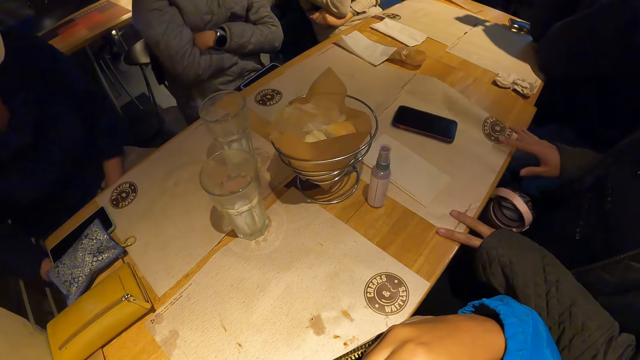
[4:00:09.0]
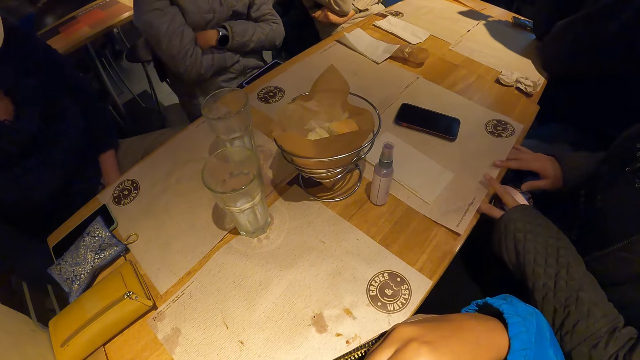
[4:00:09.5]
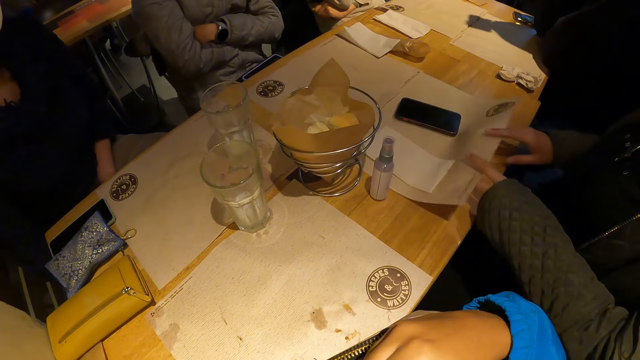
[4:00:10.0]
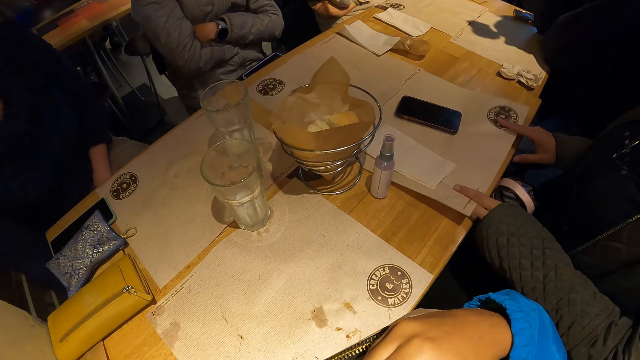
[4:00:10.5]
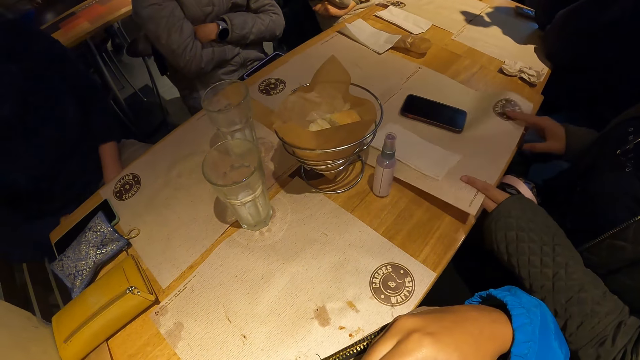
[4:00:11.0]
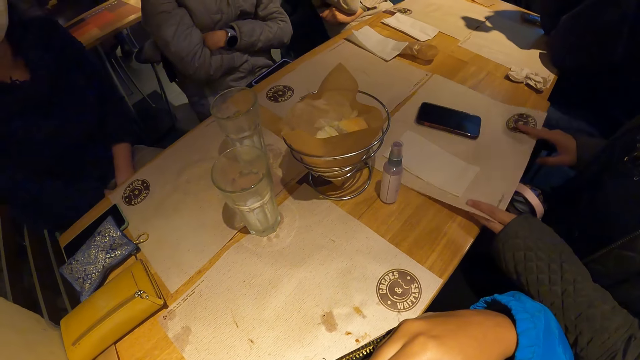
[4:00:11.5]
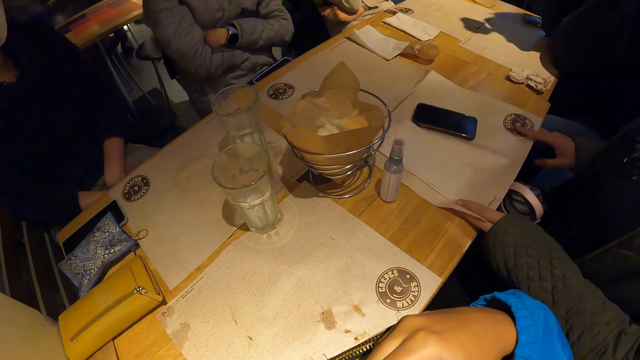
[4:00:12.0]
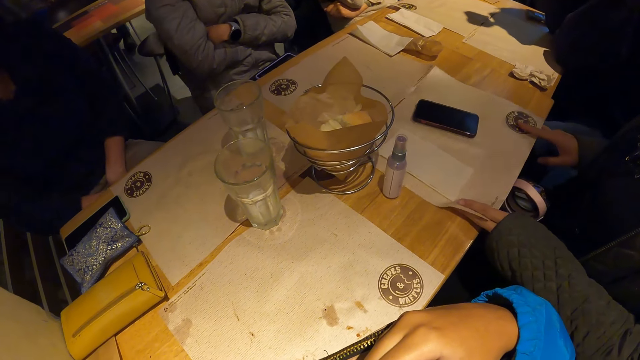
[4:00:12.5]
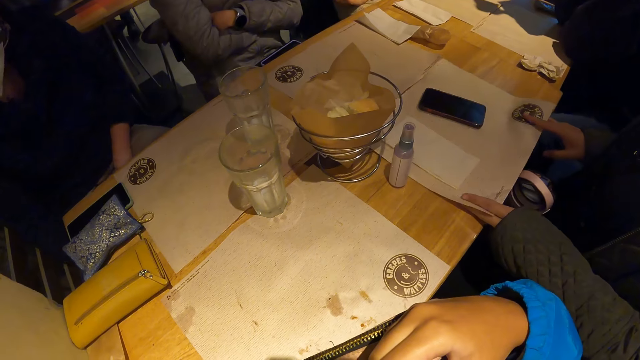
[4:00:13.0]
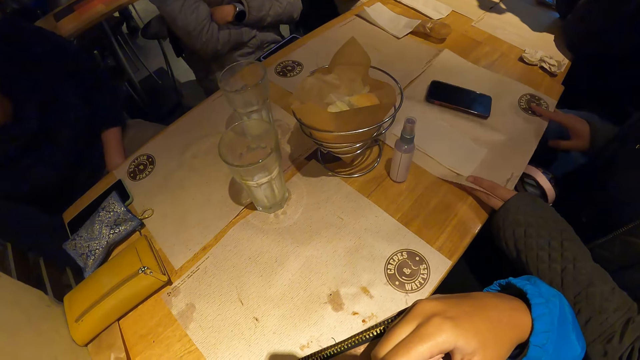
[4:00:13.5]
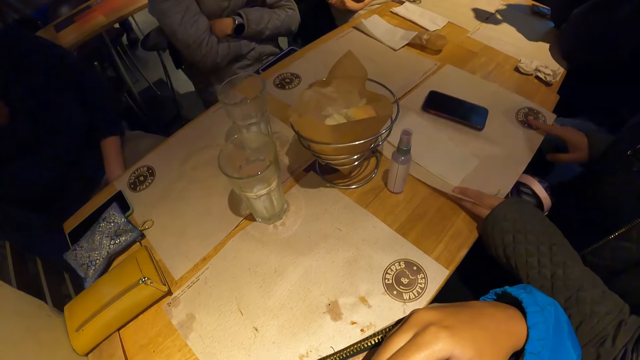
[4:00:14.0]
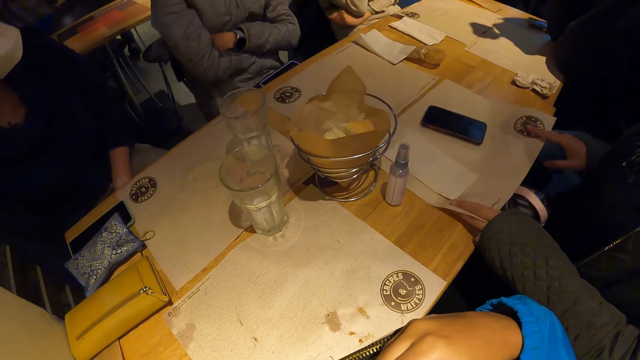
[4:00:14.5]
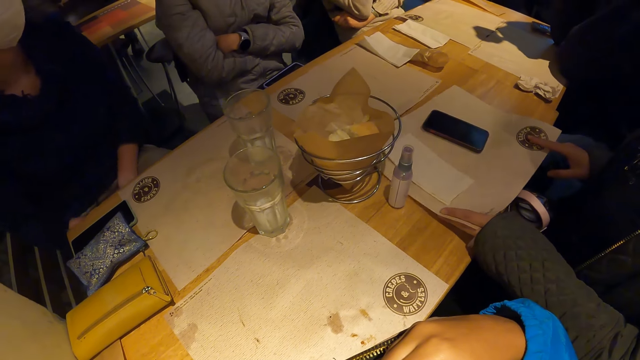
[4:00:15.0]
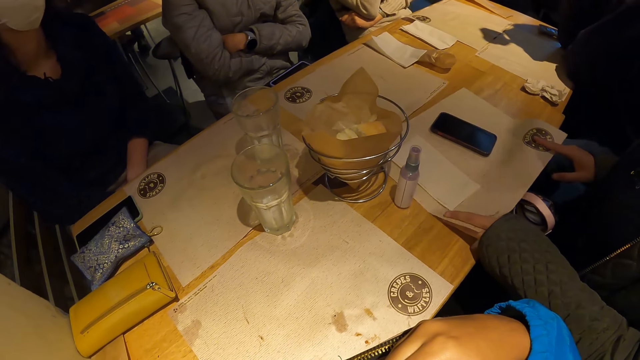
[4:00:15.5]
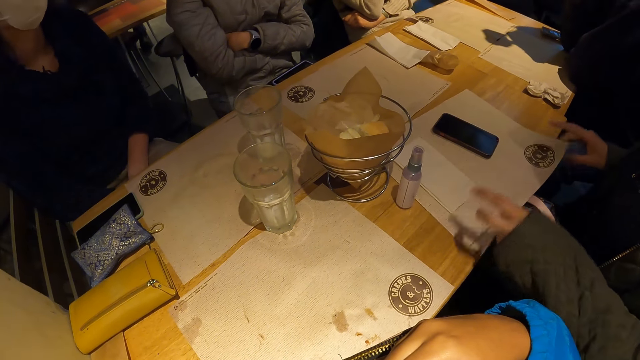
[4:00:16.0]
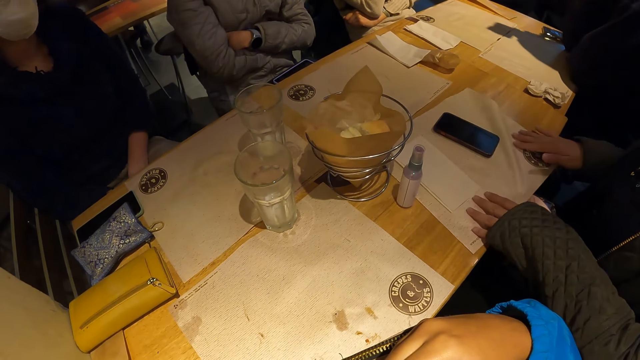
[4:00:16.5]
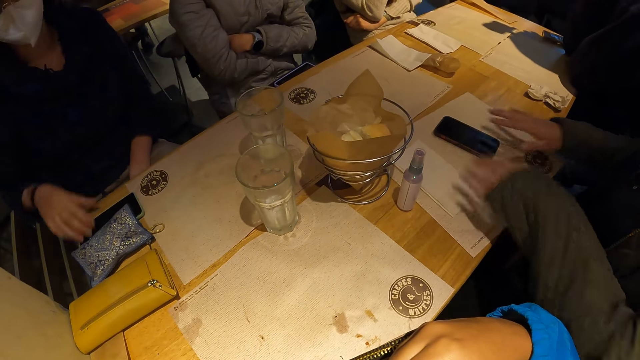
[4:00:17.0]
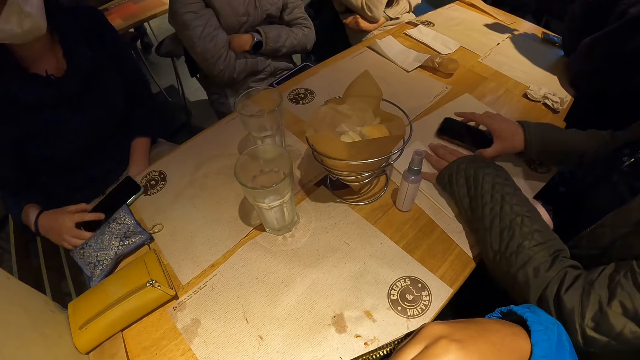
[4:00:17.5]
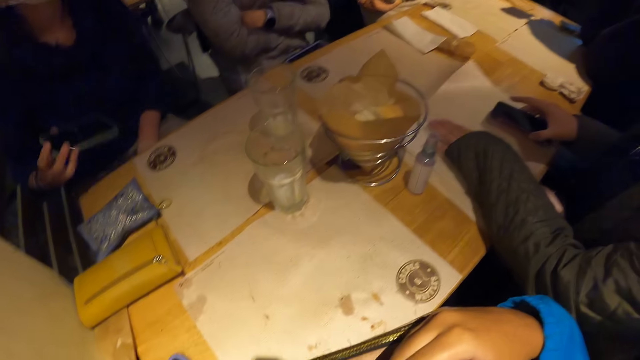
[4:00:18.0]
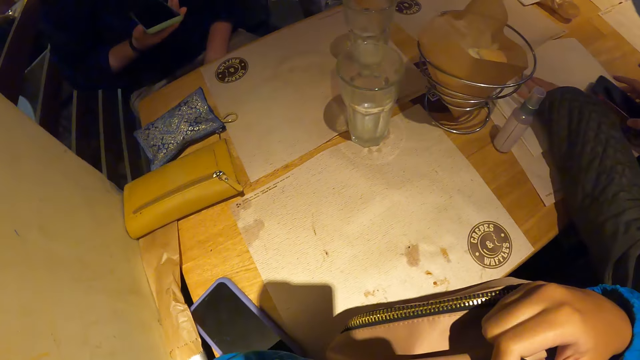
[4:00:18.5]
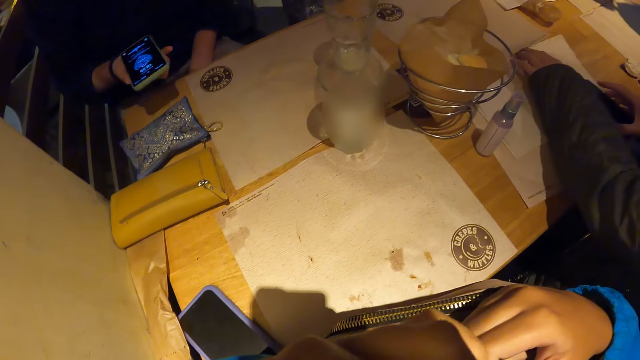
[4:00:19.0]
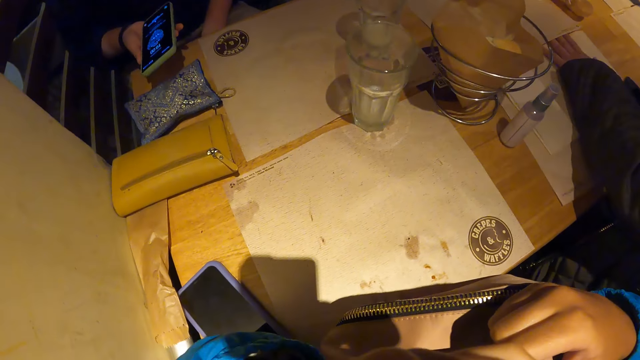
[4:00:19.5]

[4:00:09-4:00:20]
The woman moves the table mat or paper on the table with both hands and holds the paper. The woman picks up the phone on the table mat on the table with her right hand. Another woman picks up the phone on the table with her right hand. The first woman holds her phone.

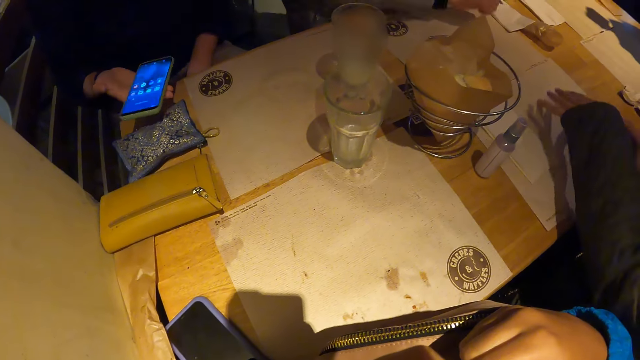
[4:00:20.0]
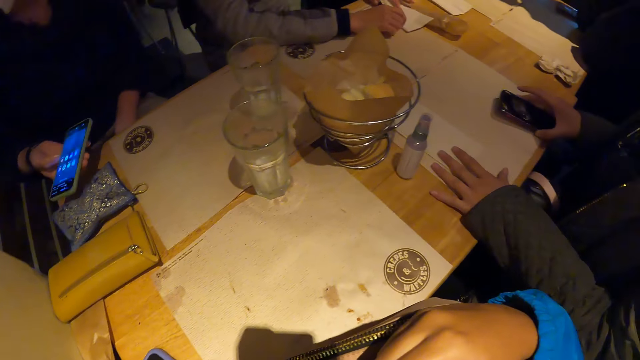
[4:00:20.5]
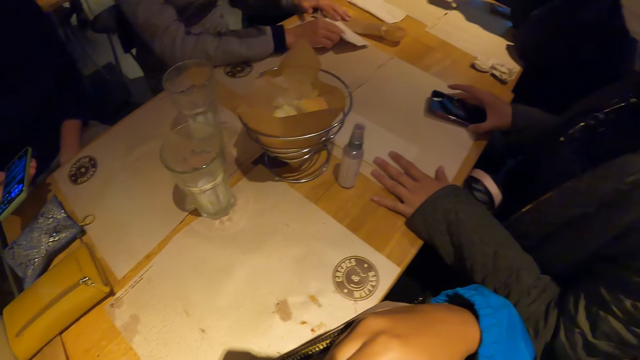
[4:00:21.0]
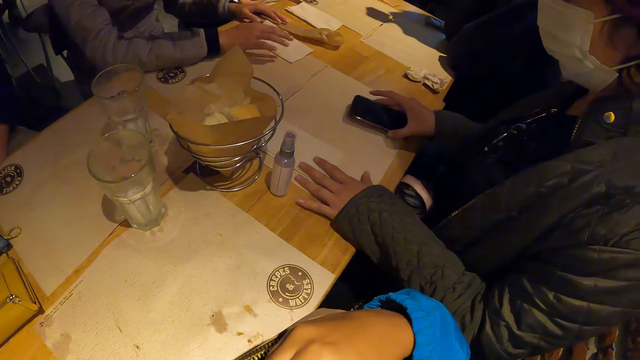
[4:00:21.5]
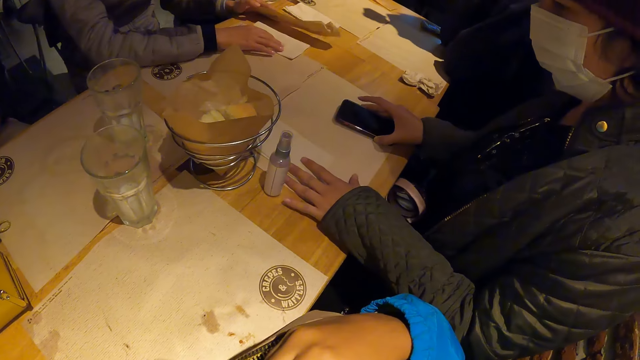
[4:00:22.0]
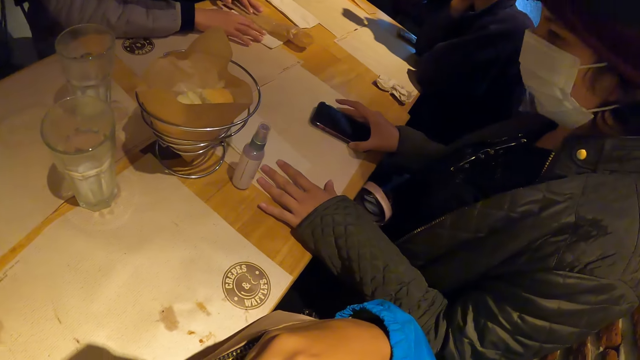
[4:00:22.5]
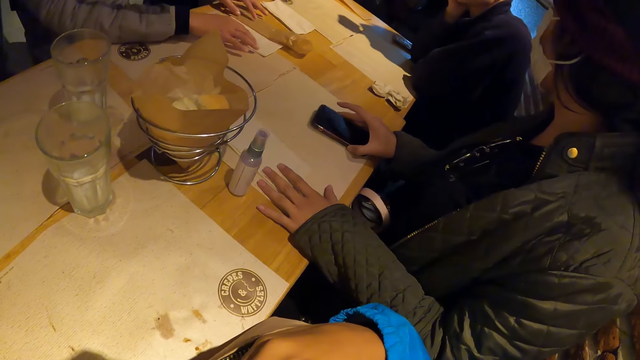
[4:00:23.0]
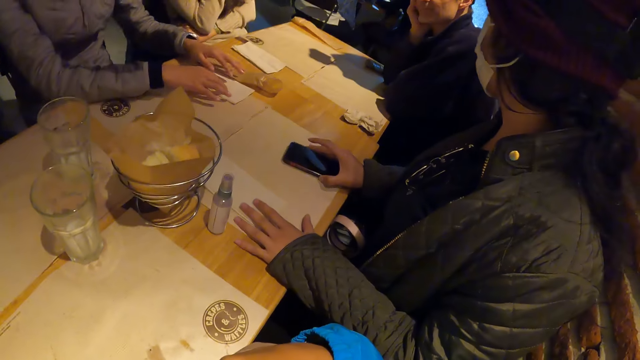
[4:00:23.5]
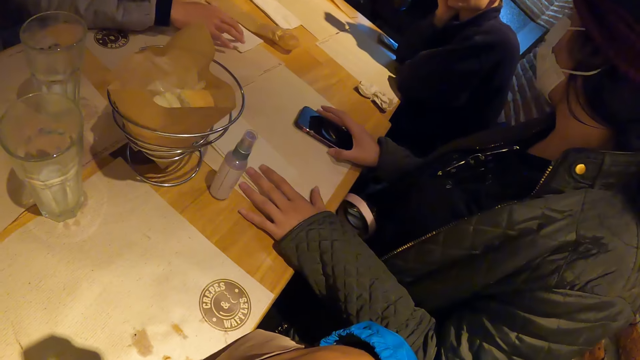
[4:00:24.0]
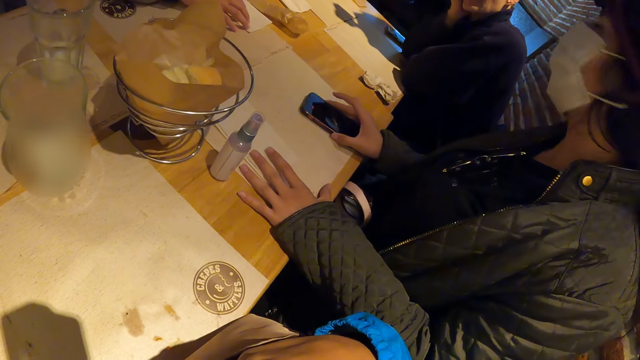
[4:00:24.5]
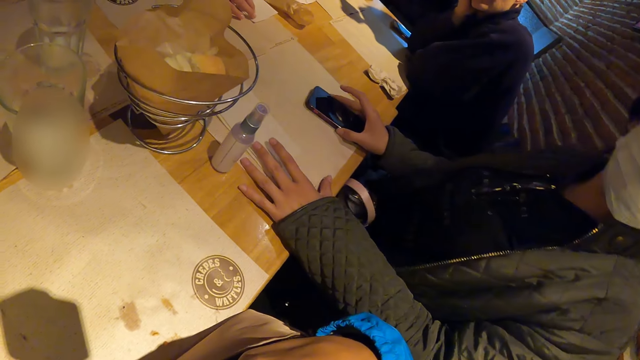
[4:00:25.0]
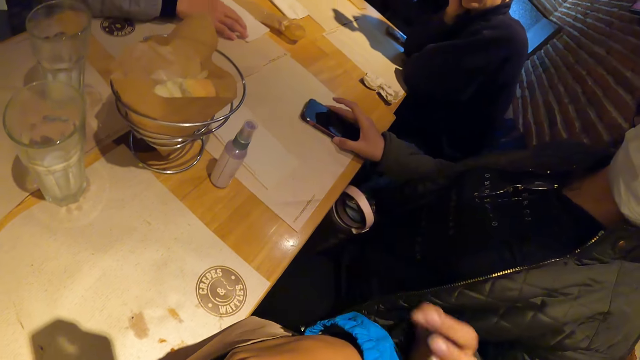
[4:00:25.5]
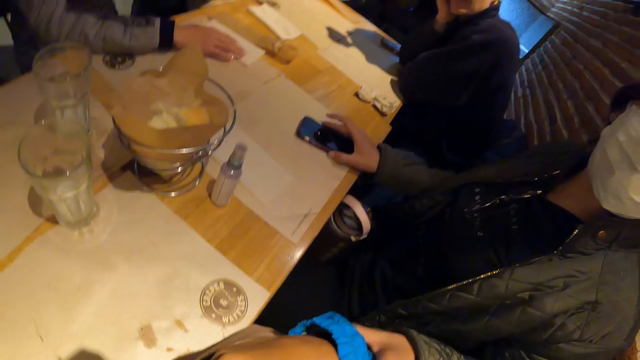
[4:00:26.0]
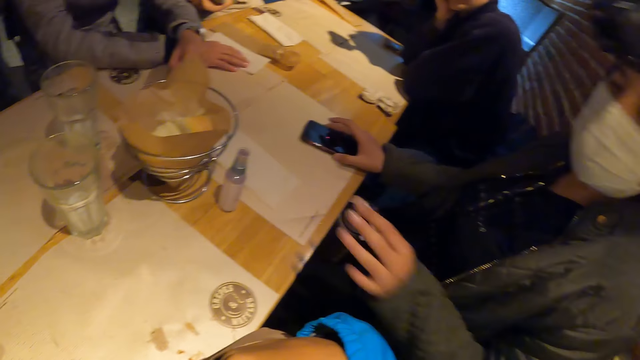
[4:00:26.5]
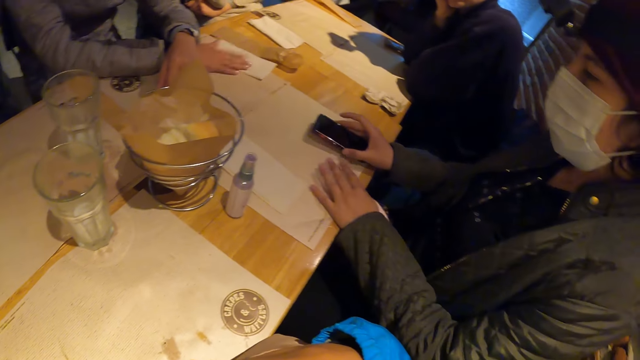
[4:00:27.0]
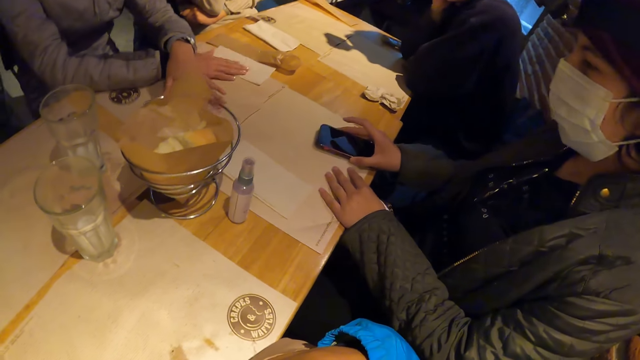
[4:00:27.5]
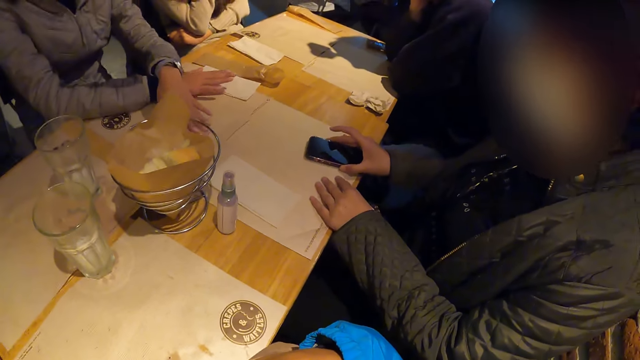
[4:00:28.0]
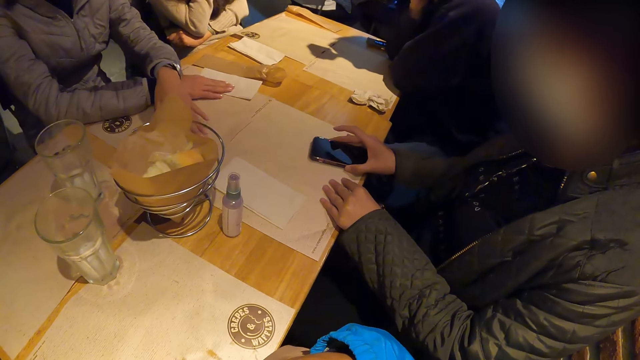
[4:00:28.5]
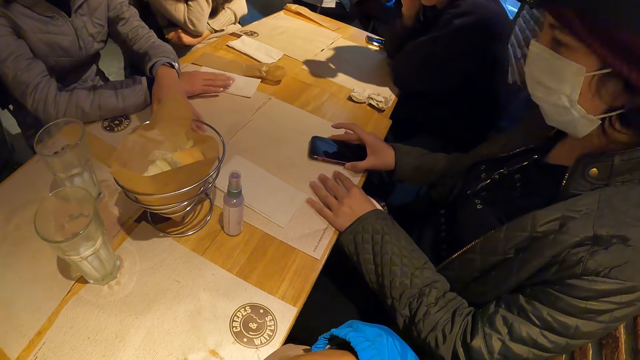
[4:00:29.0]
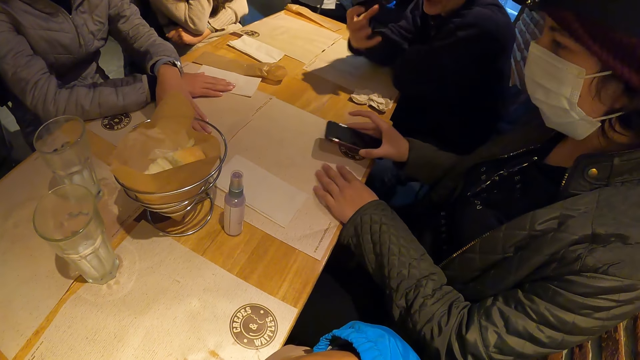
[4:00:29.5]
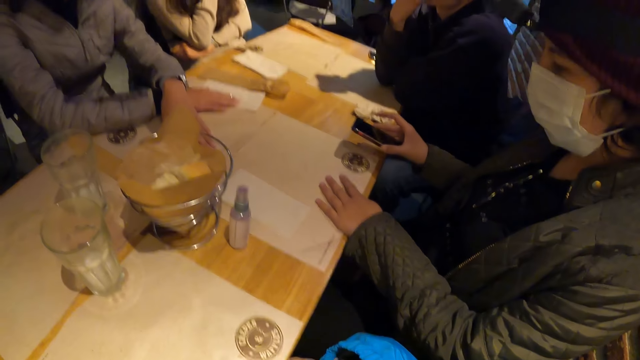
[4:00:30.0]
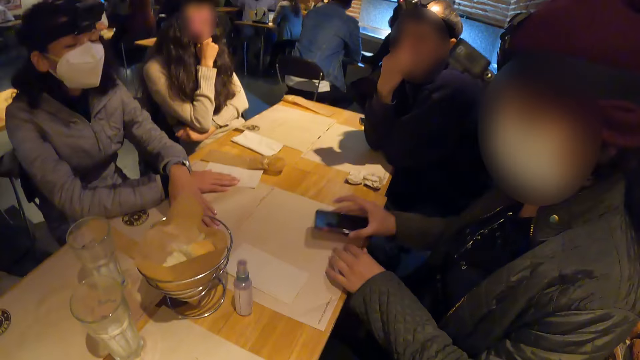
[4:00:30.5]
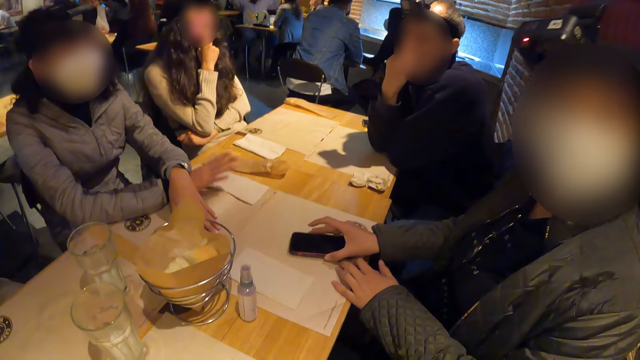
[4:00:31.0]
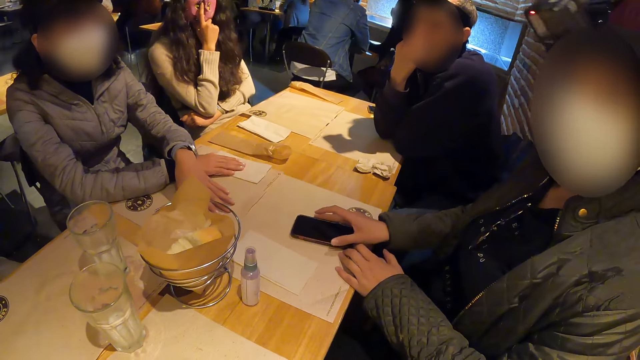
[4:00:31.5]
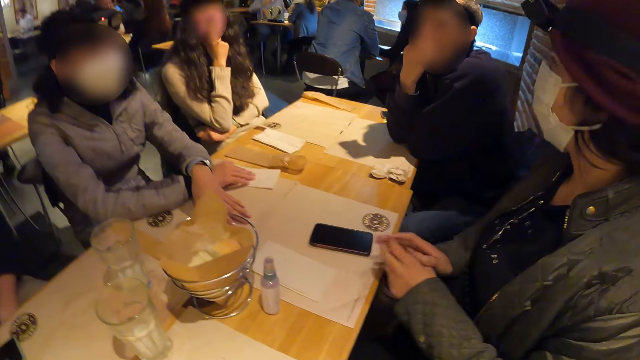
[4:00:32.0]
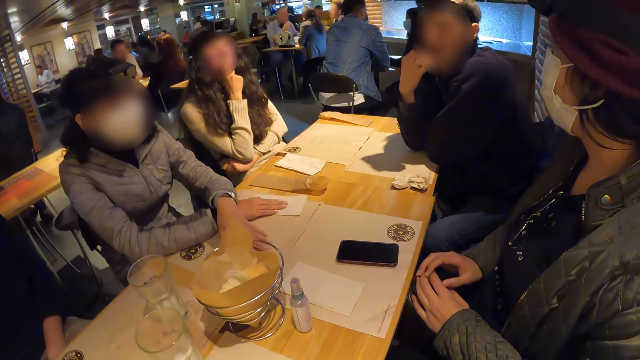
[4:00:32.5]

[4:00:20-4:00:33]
A woman operates the phone in her right hand. Another woman moves papers on the table with both hands. A third woman drops the phone on the table mat on the table with her right hand. The third woman touches another woman. The second woman taps on the table mat on the table with both hands. The third woman picks up the phone on the table mat on the table with her right hand and drops the phone on the table mat on the table with her right hand.
